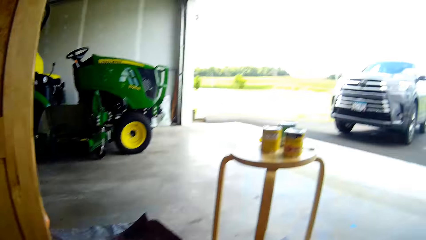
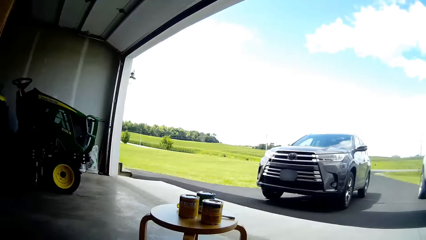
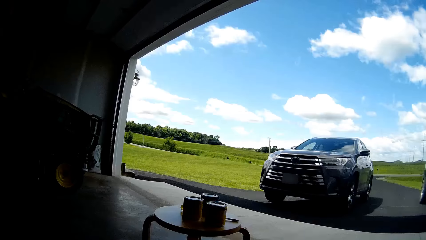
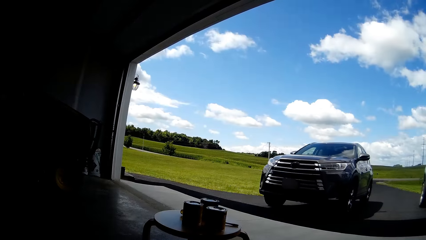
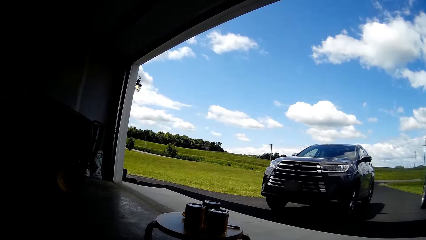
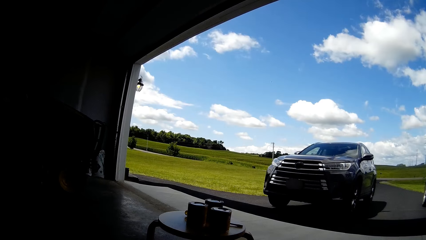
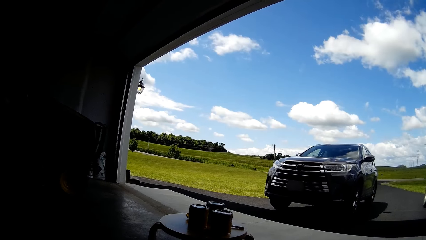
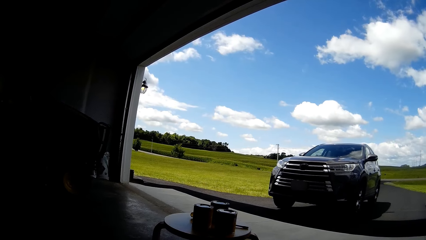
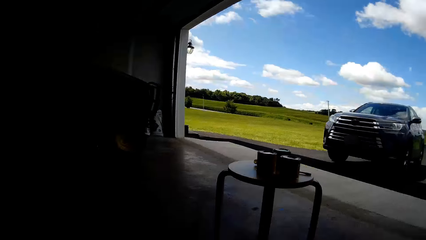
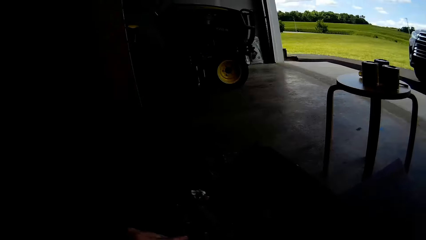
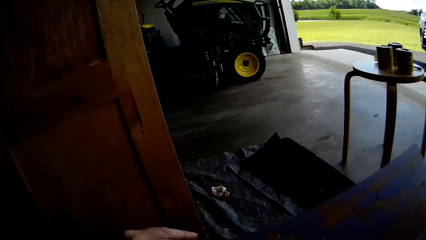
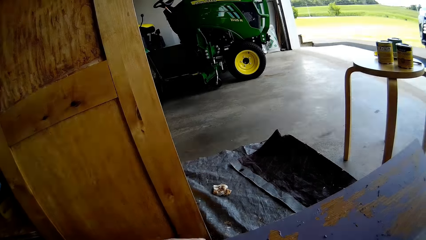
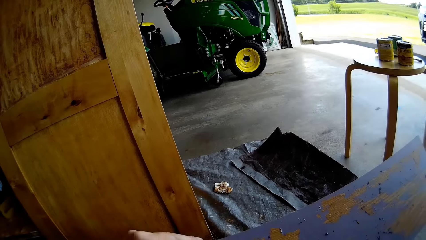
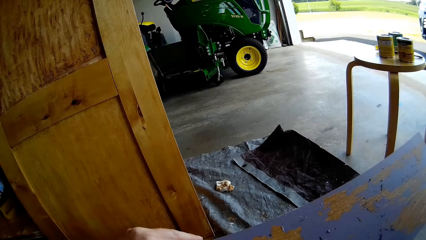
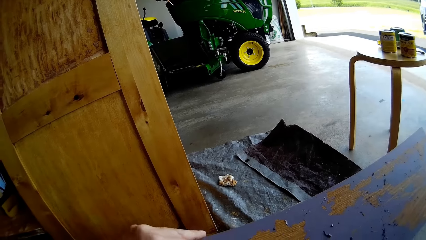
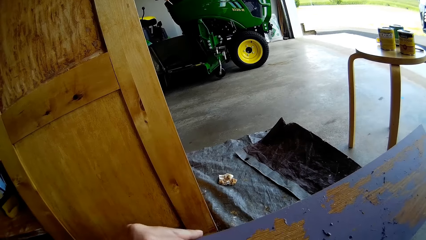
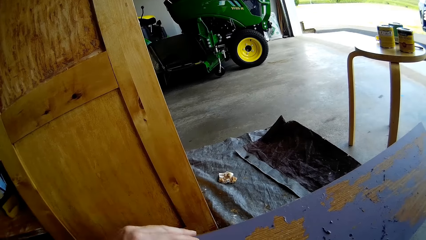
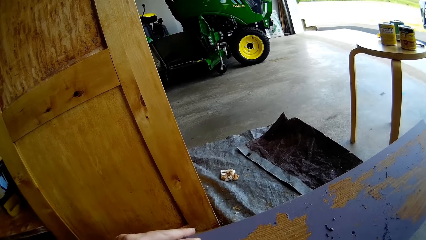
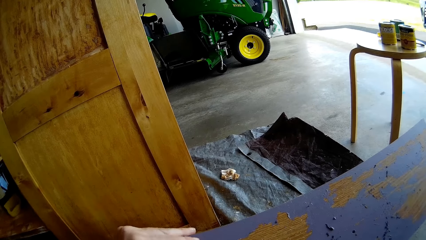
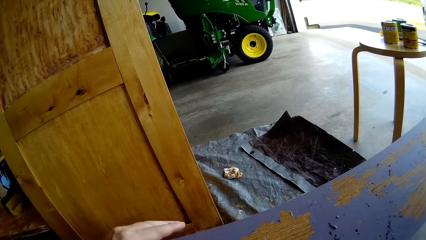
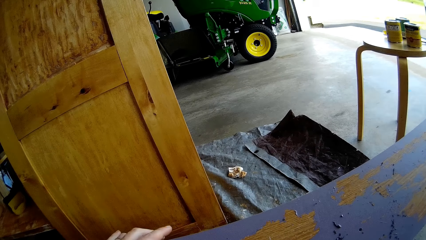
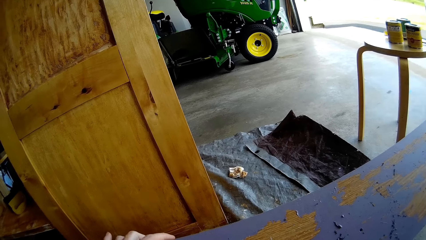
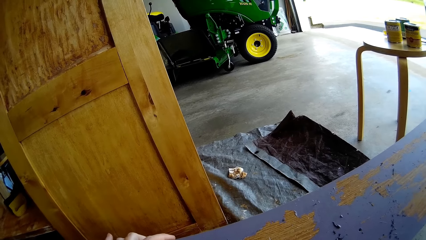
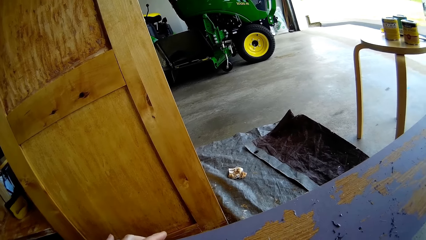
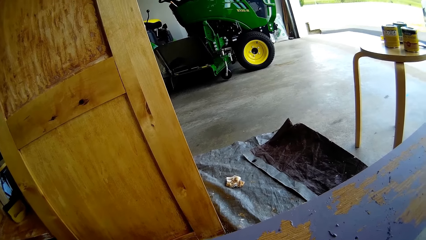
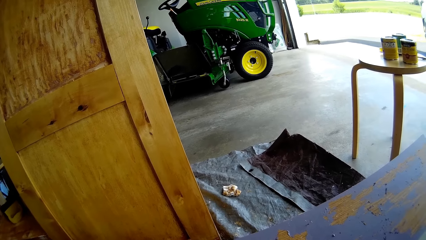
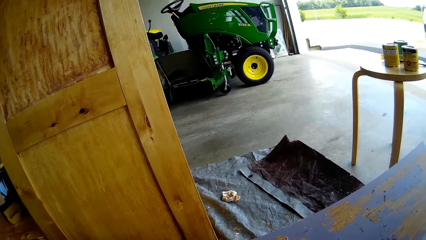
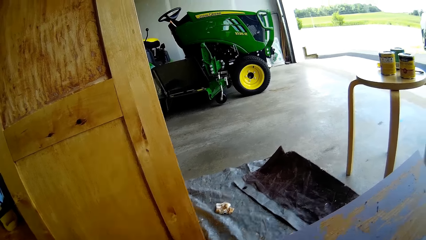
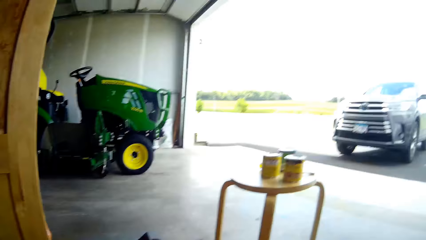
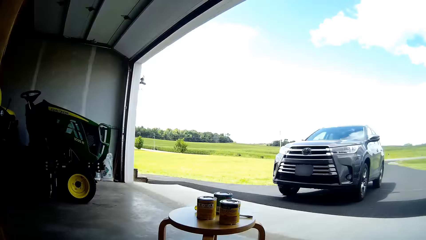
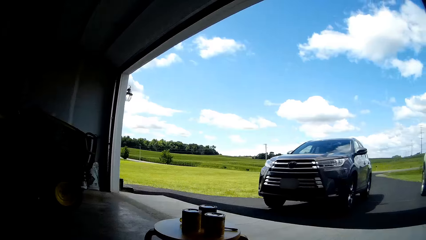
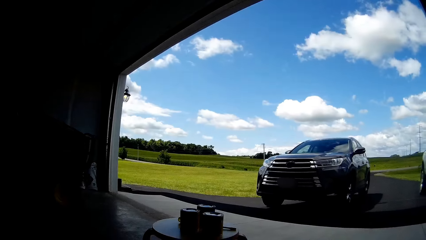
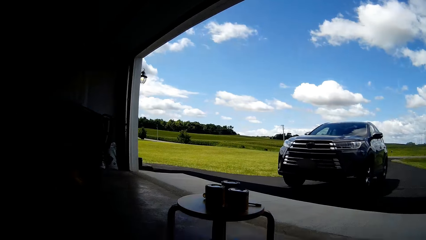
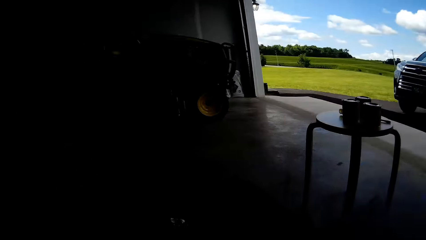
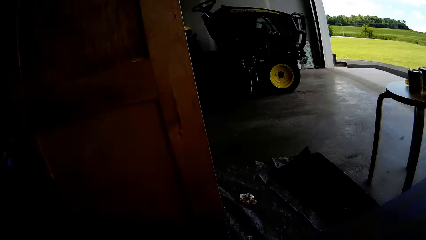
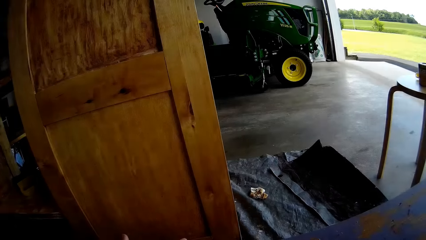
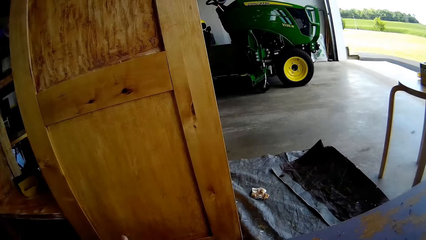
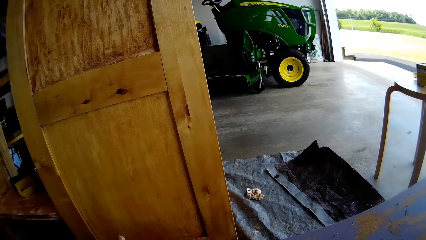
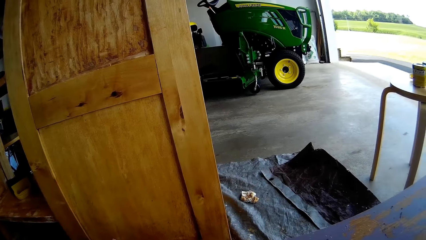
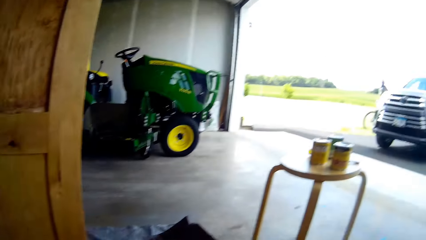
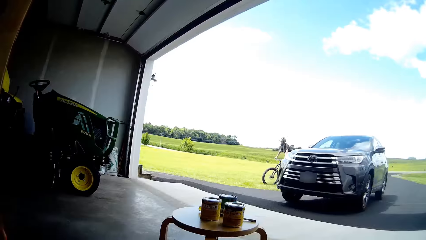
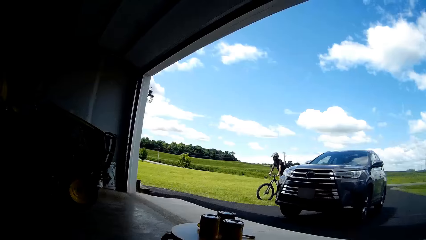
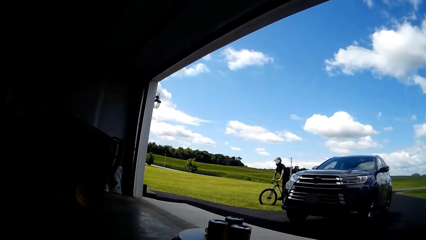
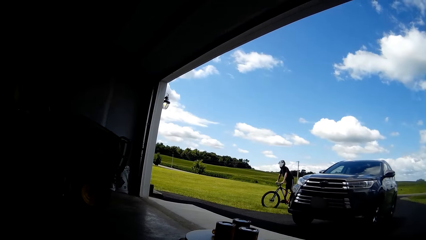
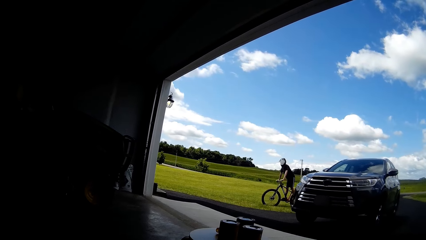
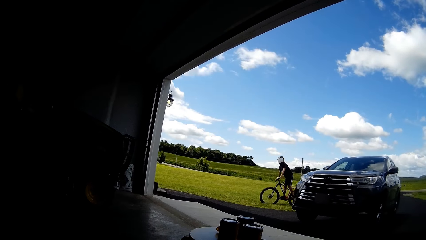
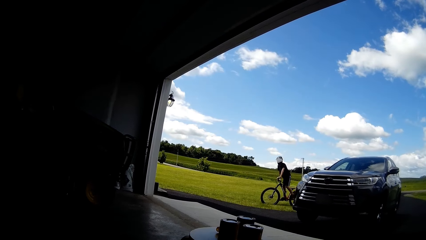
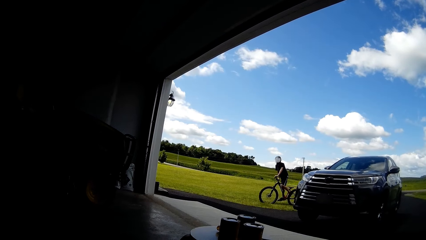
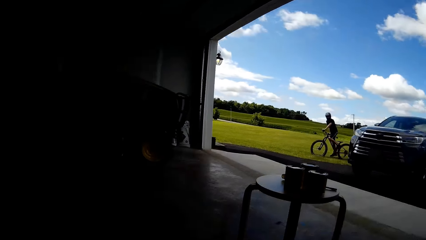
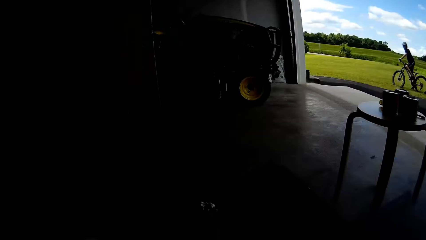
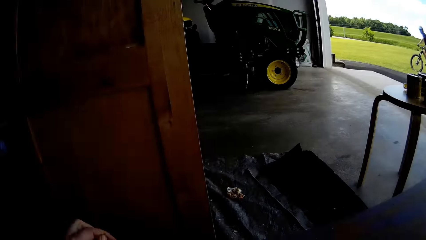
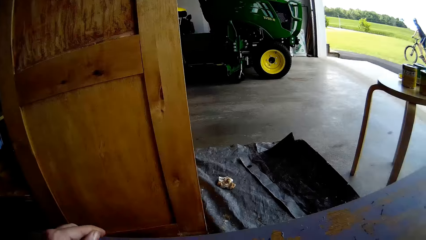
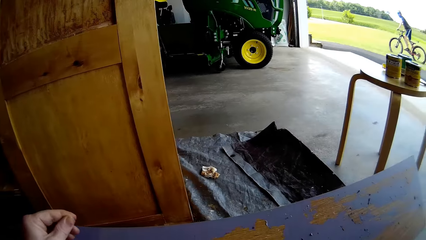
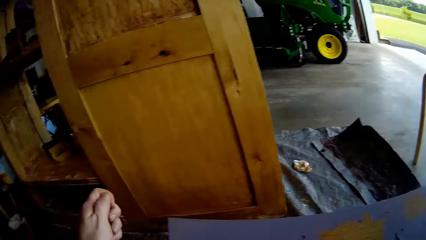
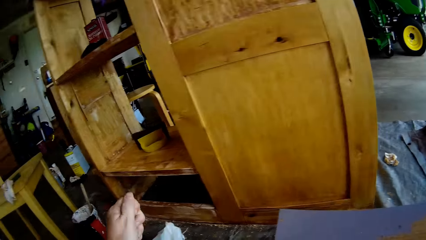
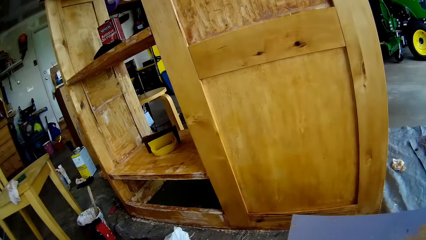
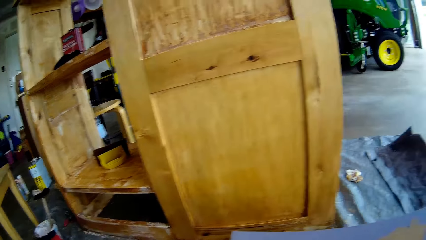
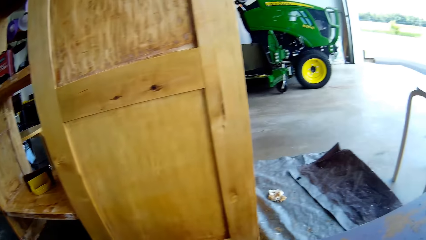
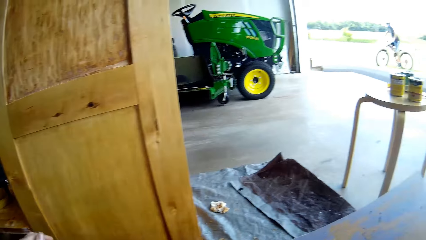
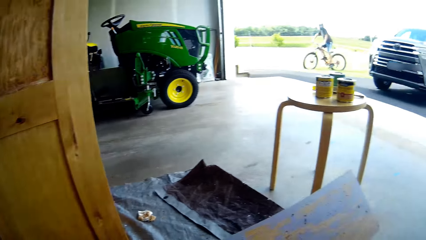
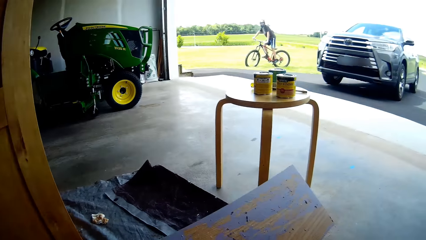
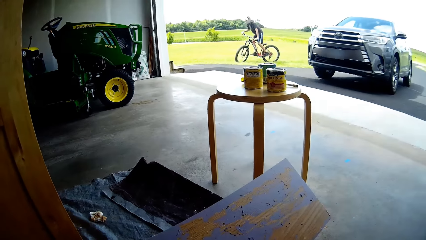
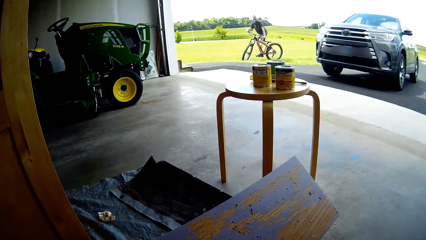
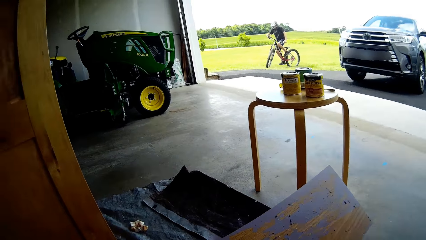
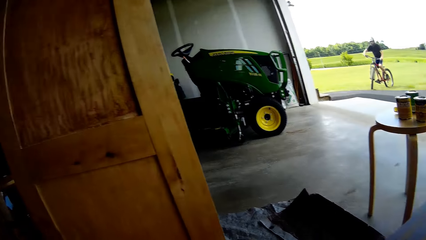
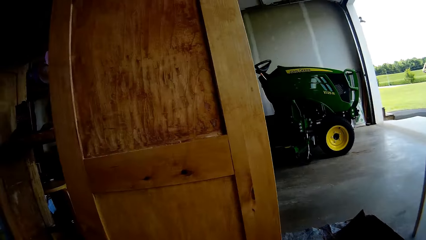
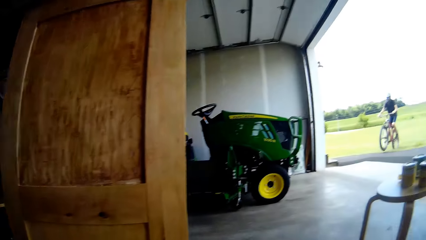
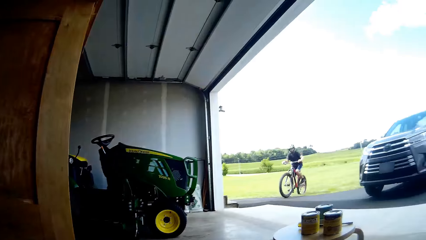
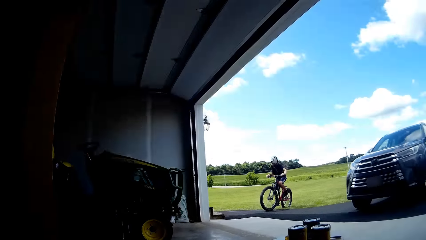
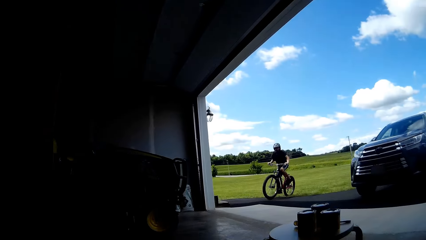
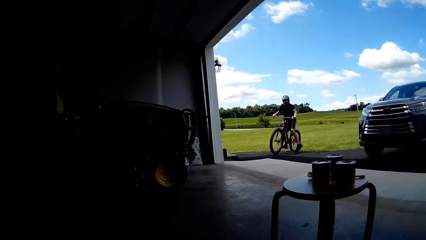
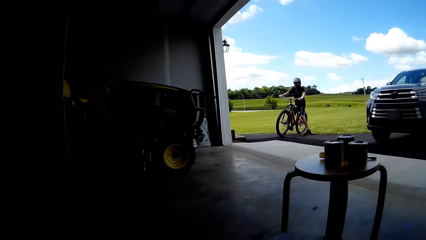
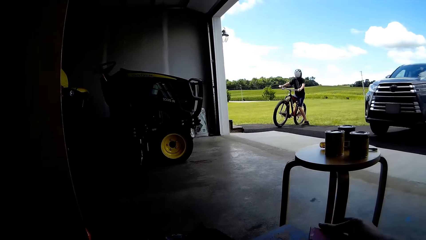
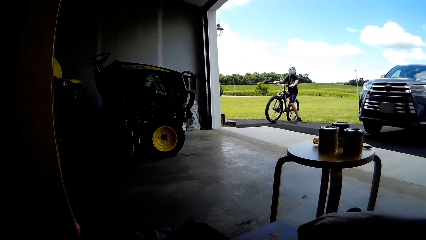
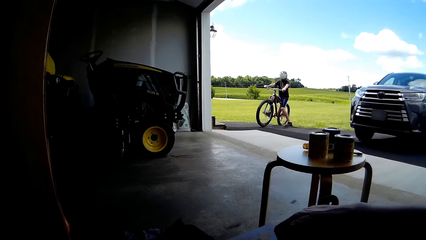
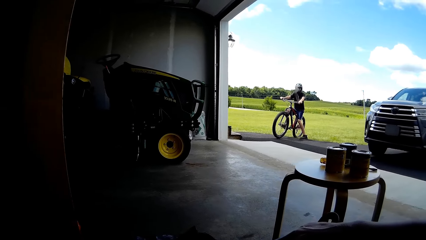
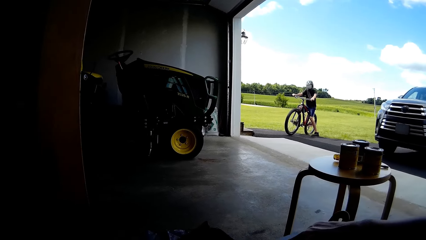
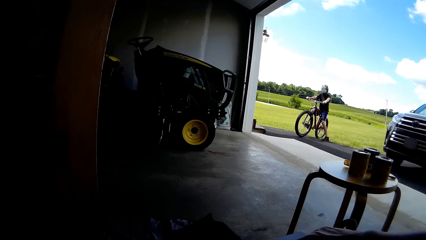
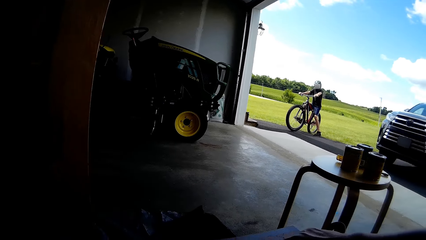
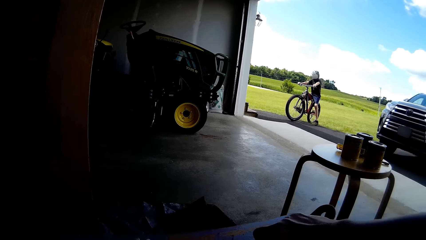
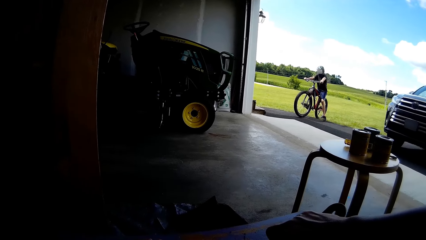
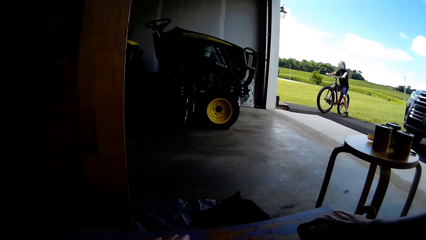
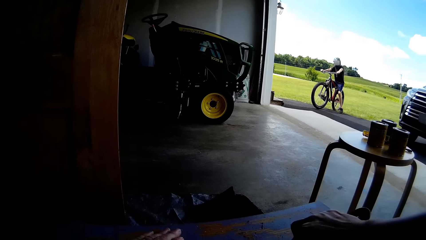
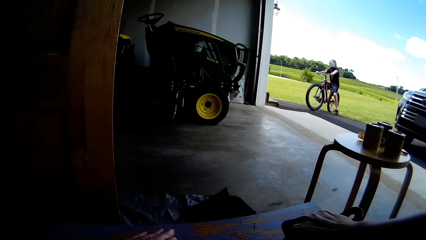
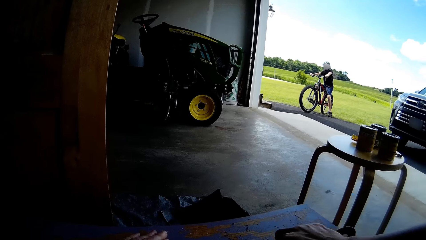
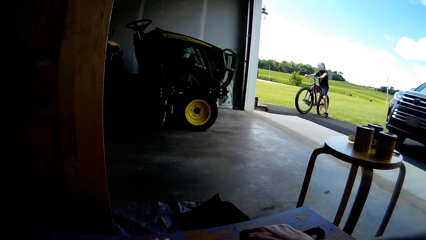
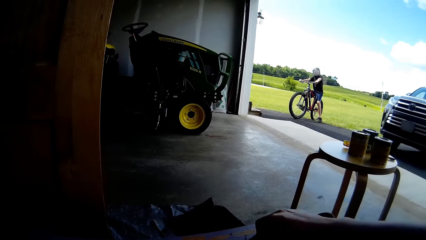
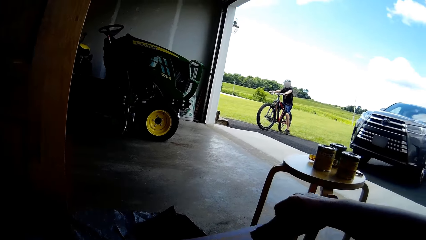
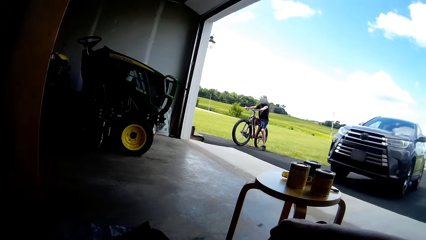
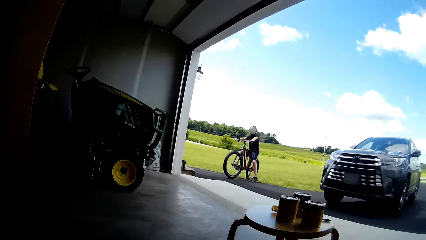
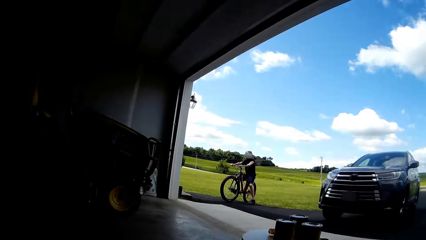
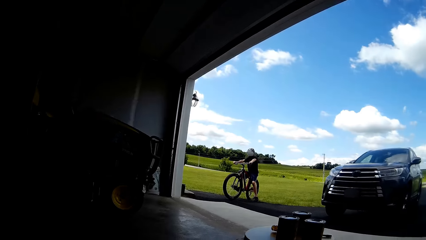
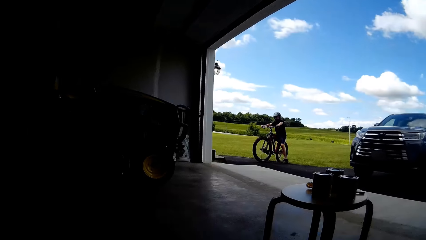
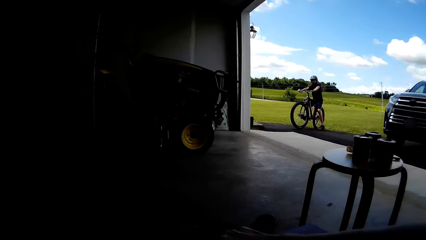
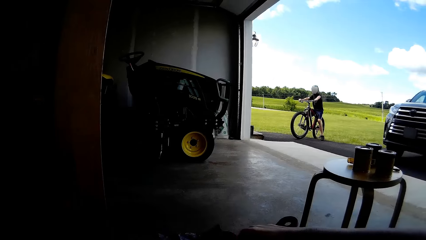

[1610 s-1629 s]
The camera wearer looks outside. They peel the paint from the board. A man rides the bicycle. The camera wearer looks at the man. They move the paint aside. They put the paint peels in the polythene paper. The man steps on the grass. The camera wearer scrapes the paint off the board with the scraper.
